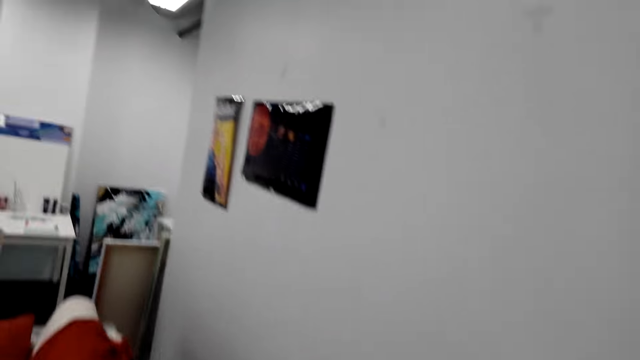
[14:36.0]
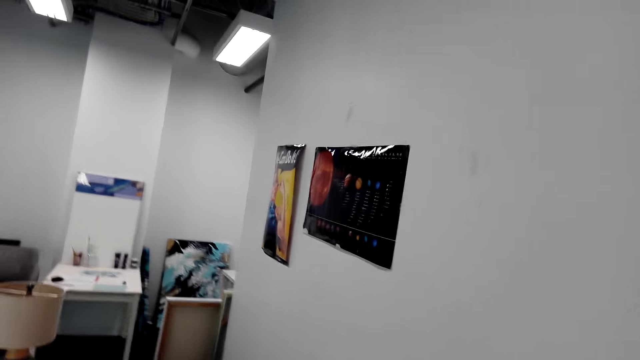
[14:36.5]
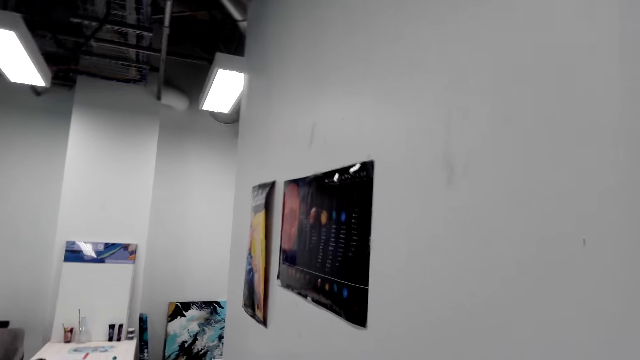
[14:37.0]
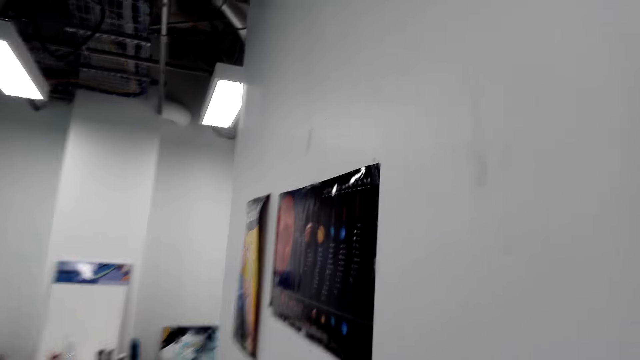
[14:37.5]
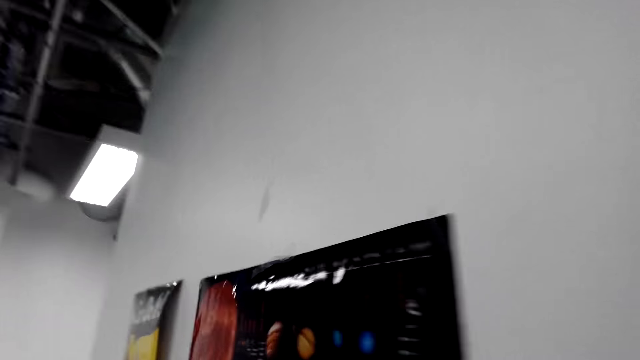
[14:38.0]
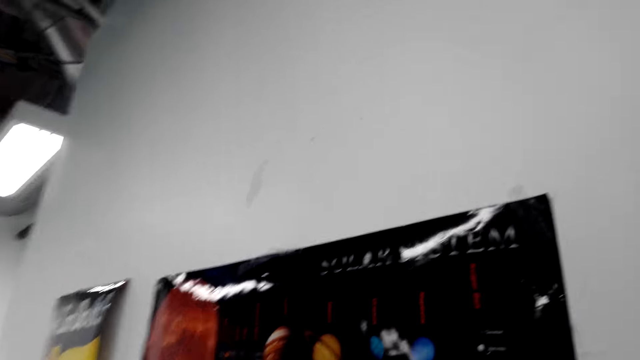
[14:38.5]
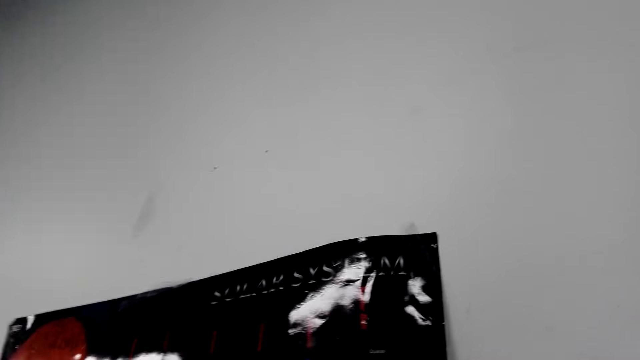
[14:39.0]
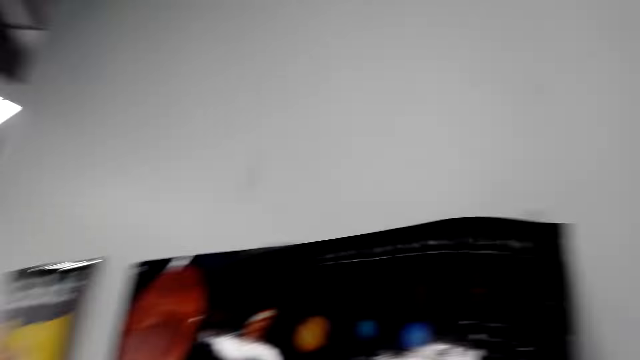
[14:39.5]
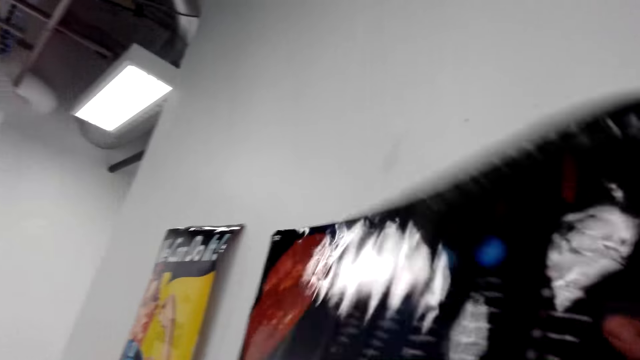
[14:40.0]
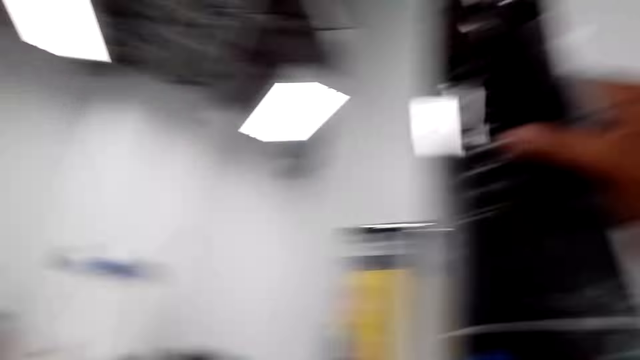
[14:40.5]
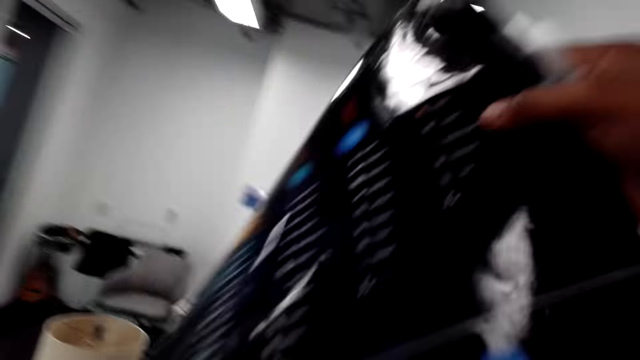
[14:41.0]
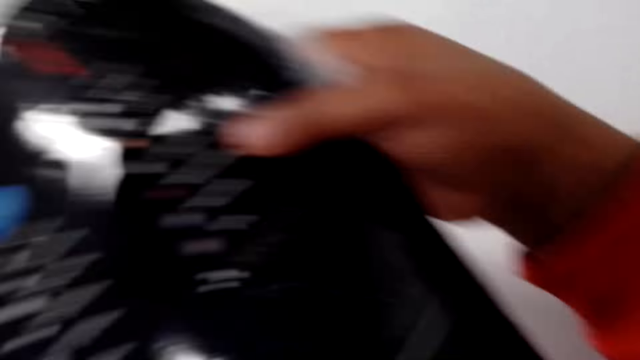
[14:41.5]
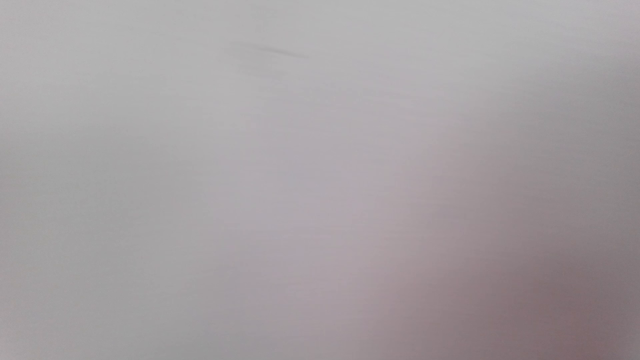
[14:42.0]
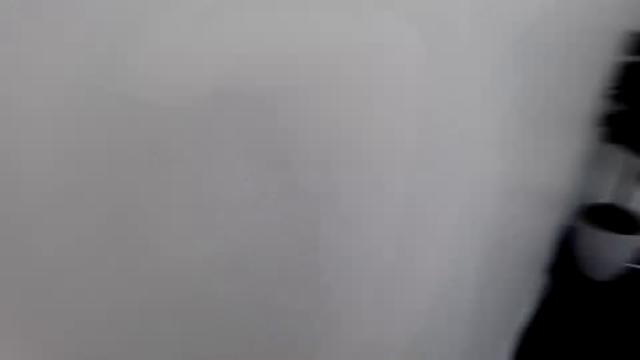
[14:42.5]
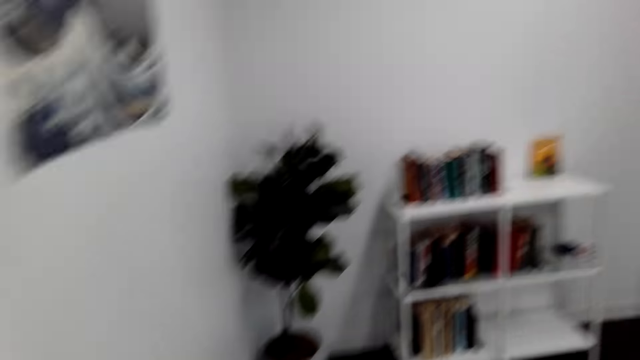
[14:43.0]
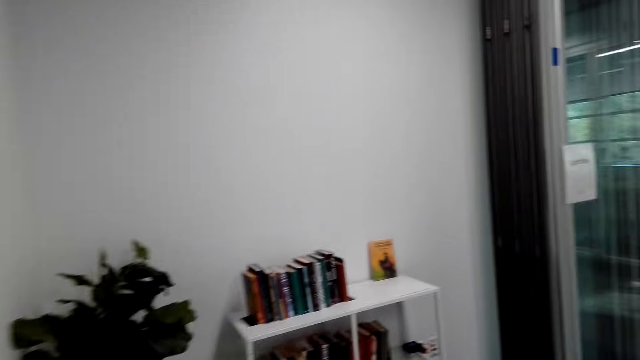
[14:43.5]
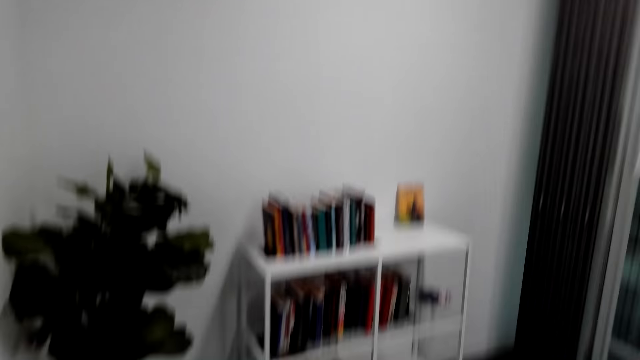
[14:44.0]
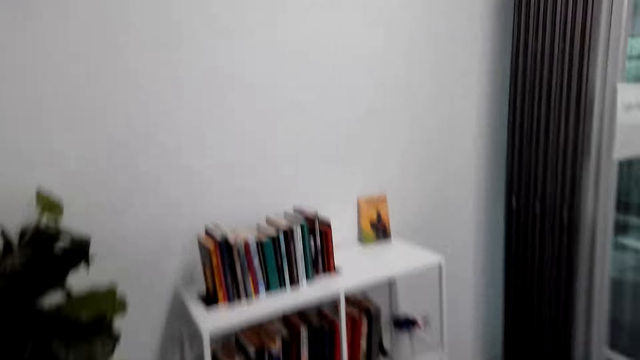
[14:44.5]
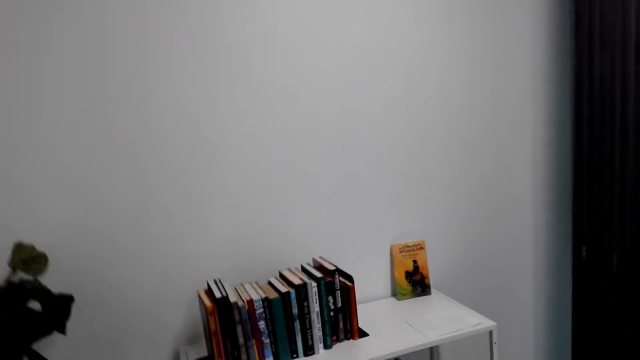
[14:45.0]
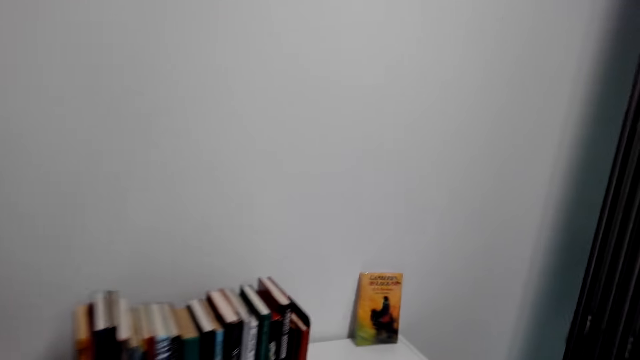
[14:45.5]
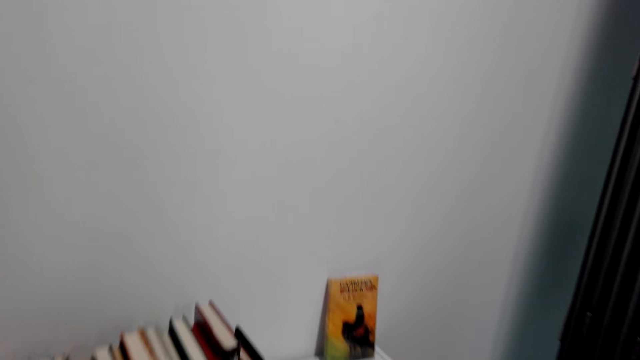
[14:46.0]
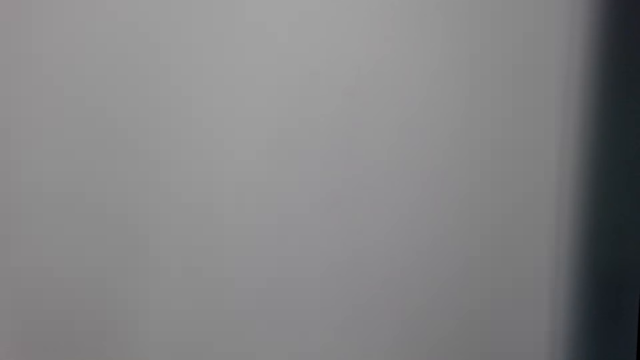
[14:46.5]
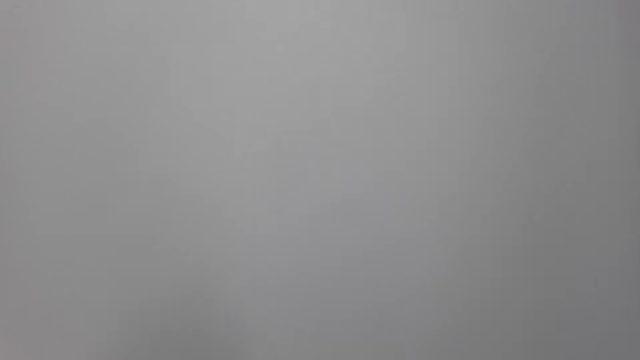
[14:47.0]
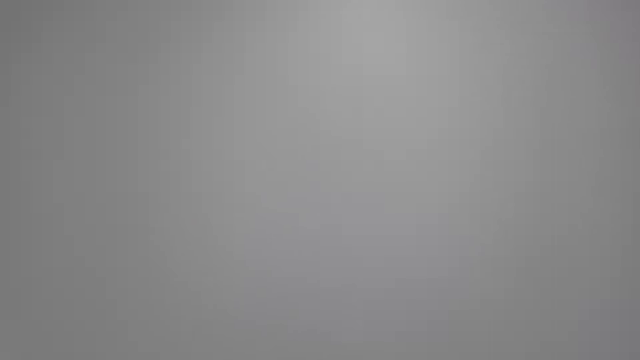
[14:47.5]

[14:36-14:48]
The camera wearer removes a photo from the wall. They look around the house, walk around the house and move towards the shelf.

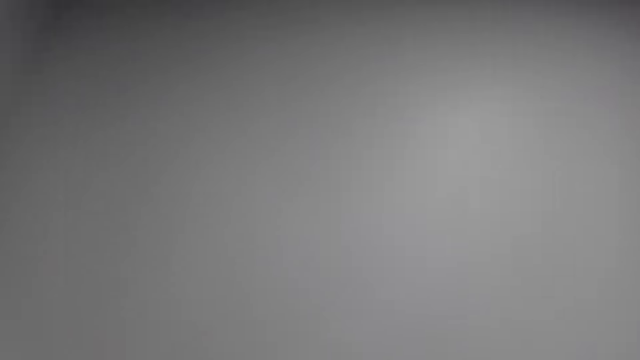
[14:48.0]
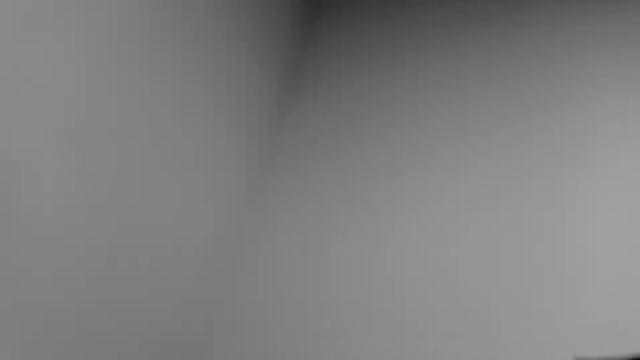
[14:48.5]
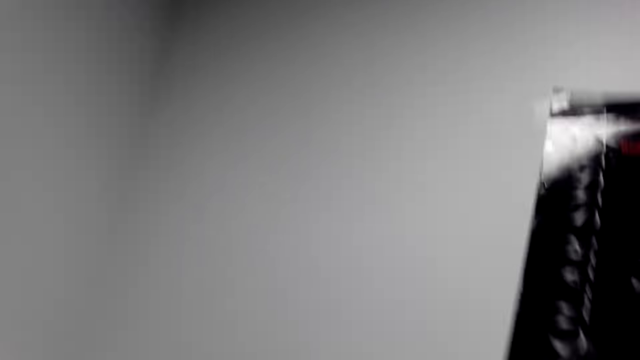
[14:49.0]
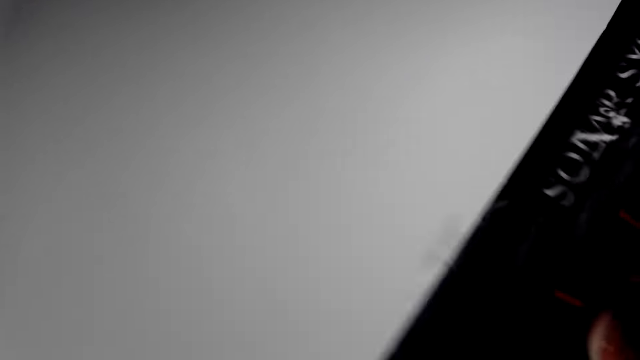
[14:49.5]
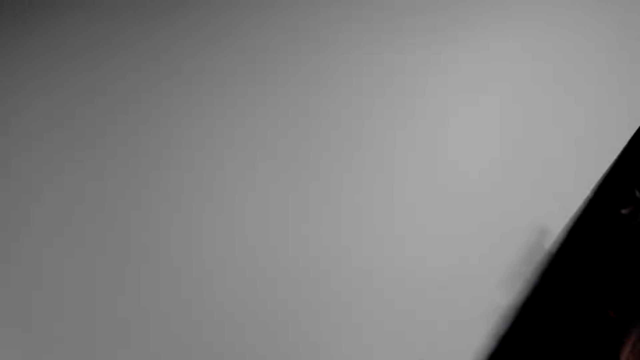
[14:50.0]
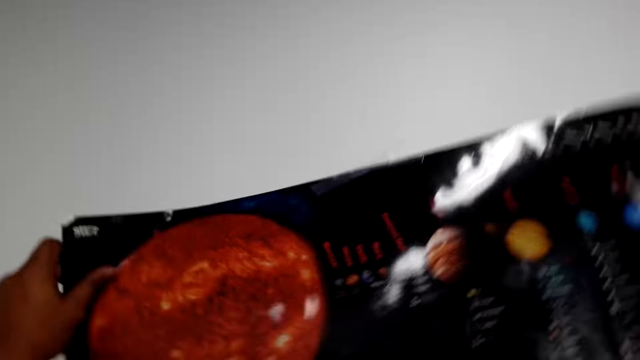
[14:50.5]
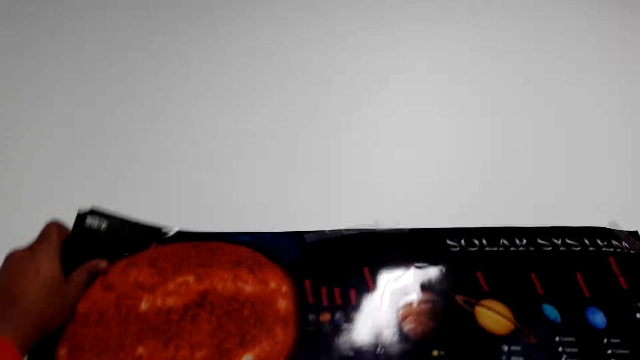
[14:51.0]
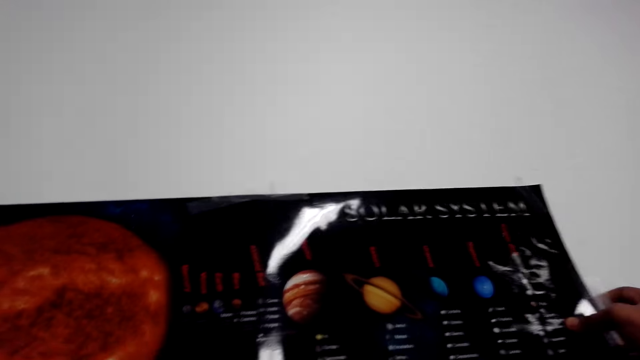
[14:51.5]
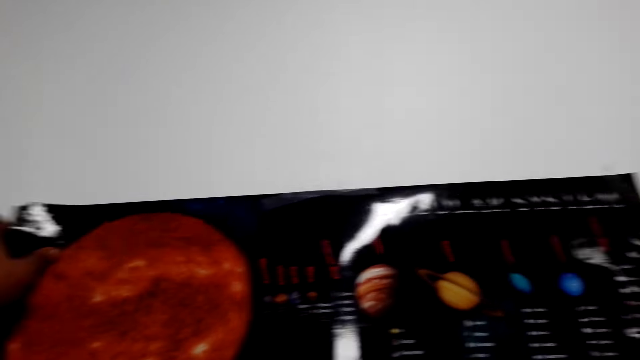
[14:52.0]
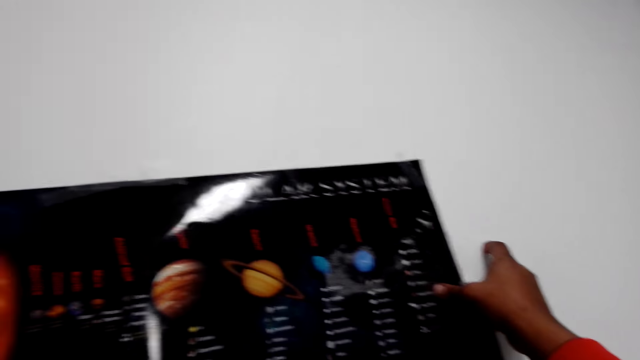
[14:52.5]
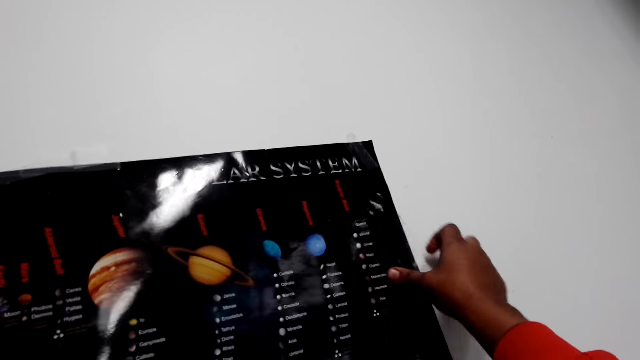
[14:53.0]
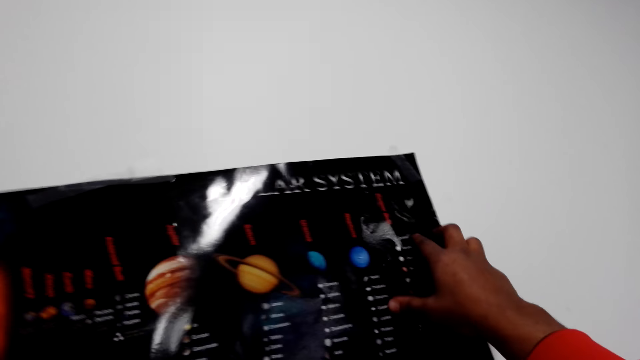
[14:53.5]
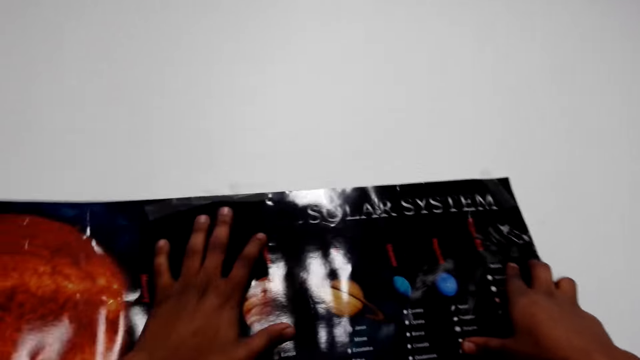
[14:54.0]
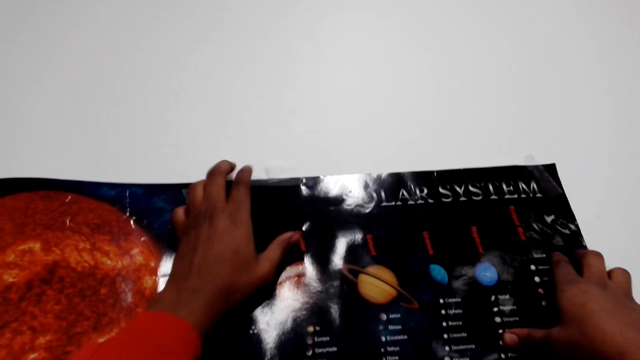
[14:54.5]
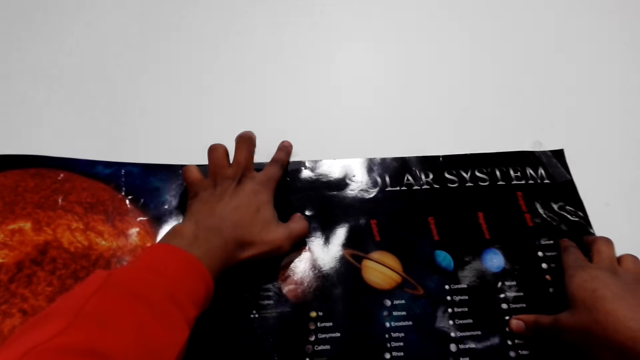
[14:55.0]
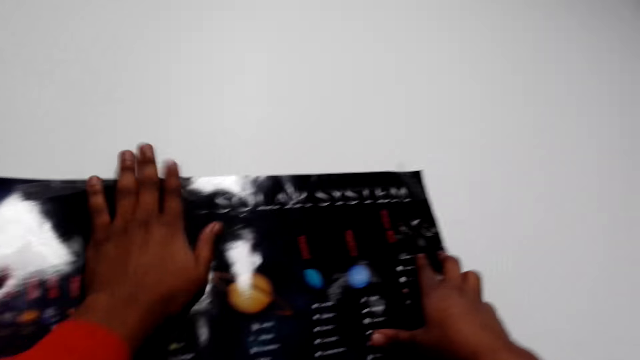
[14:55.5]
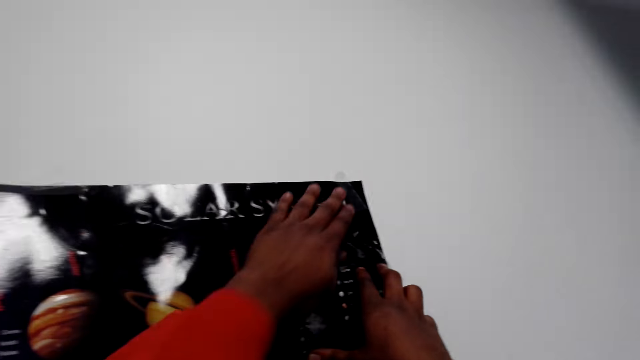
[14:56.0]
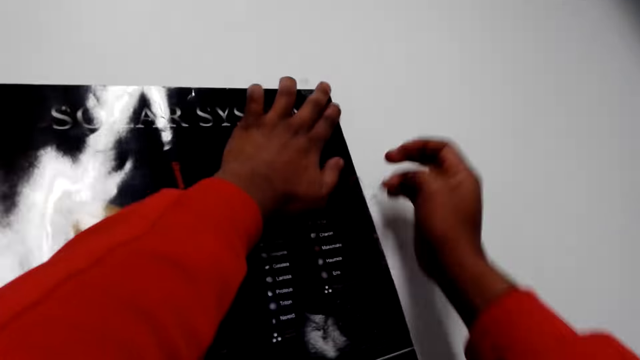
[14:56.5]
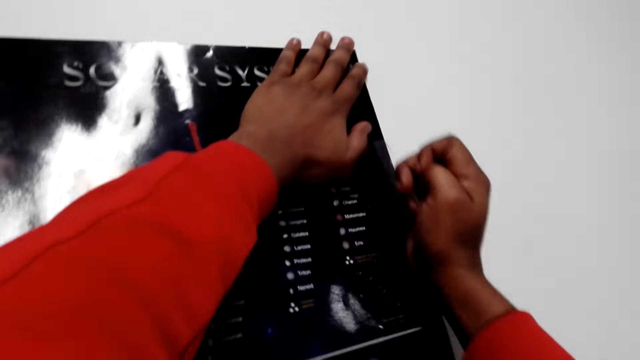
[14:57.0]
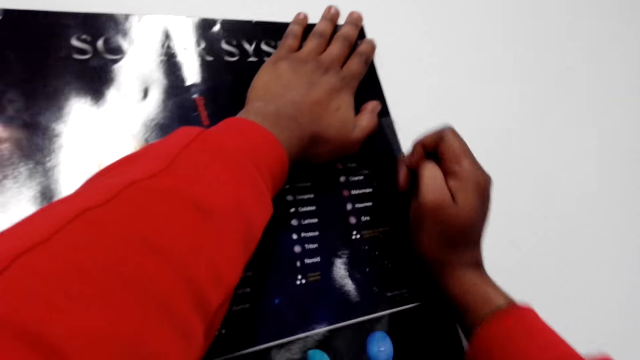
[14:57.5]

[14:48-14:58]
The camera wearer moves up the picture. They stick the picture on the wall. They align the picture or photo on the wall.
